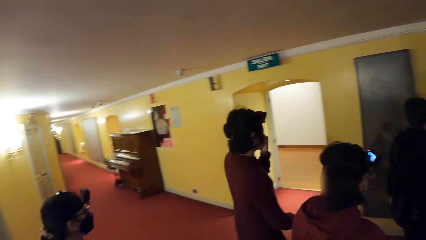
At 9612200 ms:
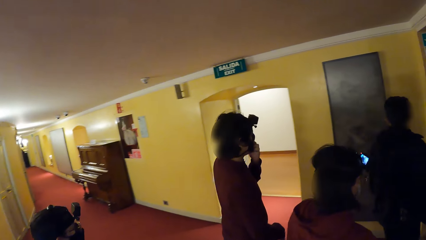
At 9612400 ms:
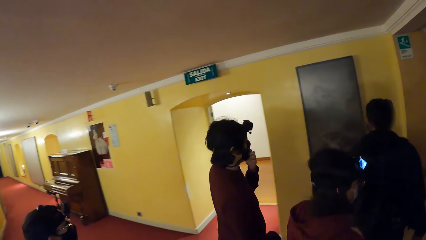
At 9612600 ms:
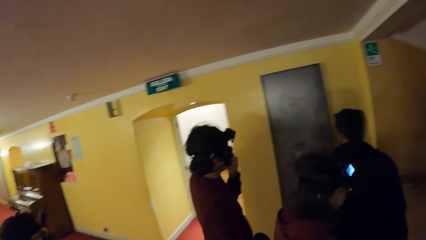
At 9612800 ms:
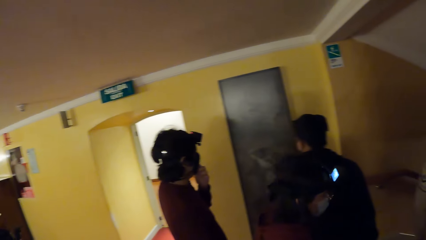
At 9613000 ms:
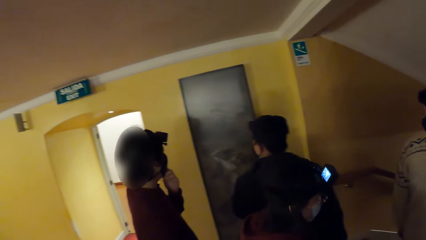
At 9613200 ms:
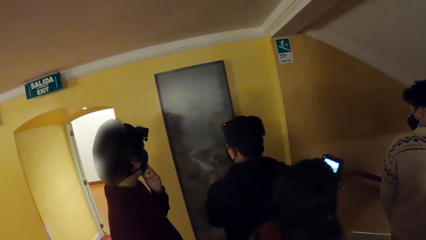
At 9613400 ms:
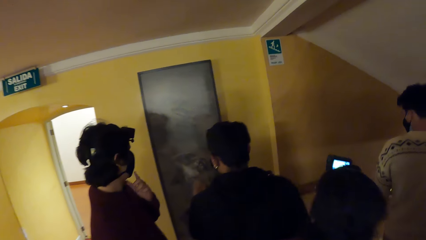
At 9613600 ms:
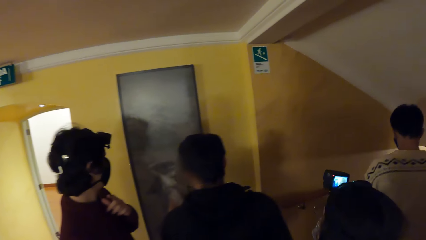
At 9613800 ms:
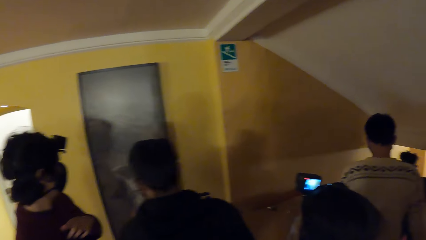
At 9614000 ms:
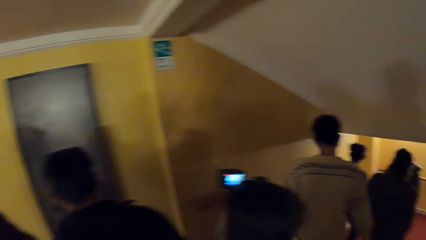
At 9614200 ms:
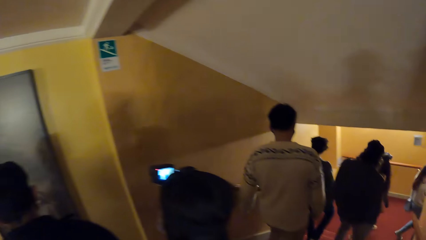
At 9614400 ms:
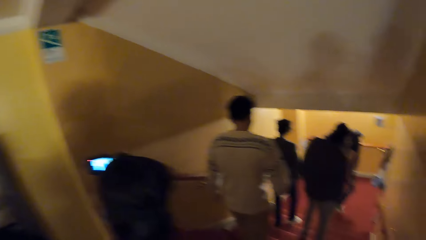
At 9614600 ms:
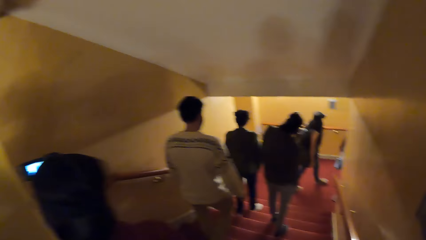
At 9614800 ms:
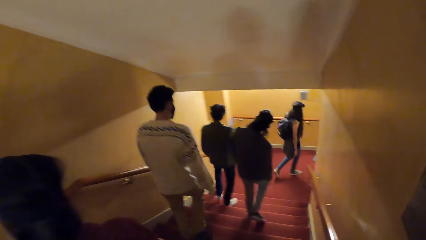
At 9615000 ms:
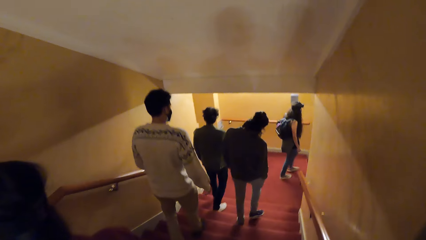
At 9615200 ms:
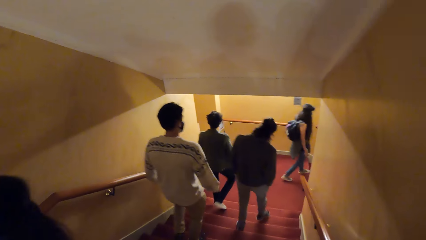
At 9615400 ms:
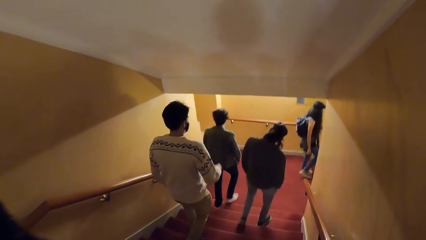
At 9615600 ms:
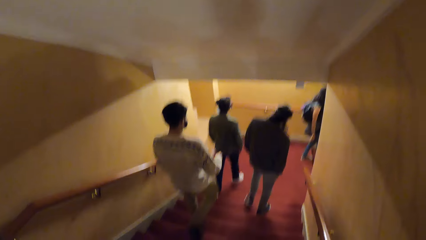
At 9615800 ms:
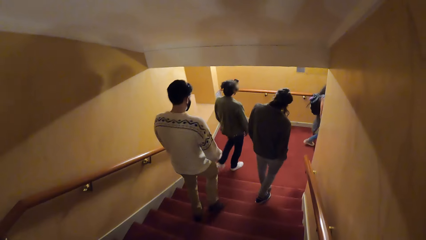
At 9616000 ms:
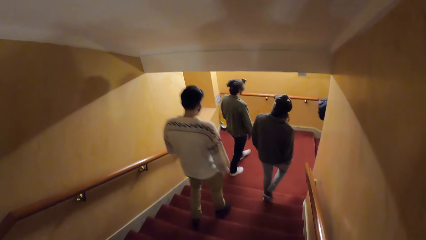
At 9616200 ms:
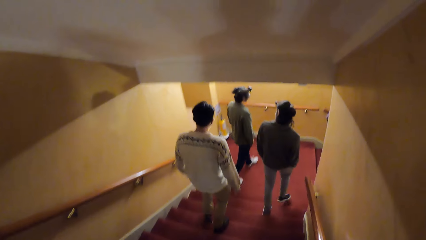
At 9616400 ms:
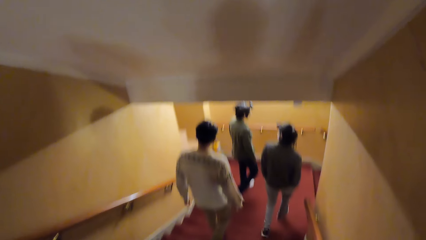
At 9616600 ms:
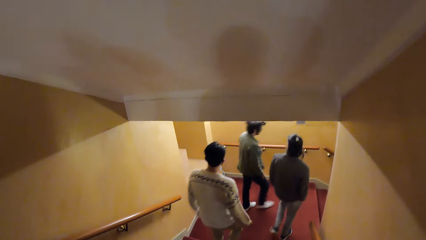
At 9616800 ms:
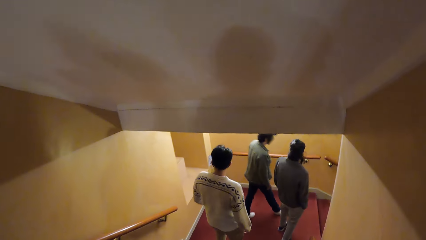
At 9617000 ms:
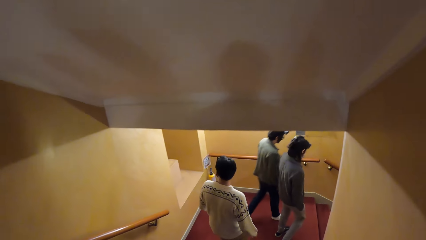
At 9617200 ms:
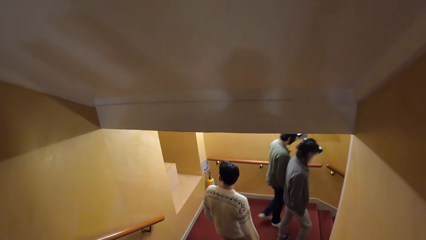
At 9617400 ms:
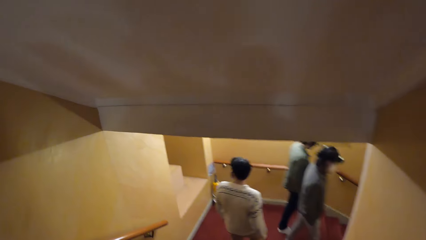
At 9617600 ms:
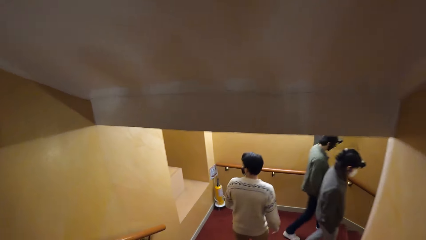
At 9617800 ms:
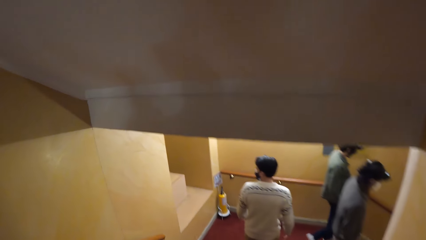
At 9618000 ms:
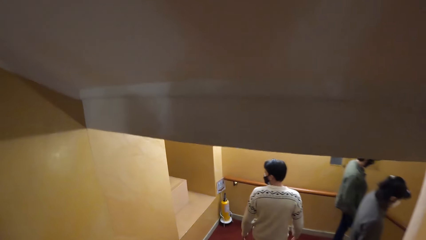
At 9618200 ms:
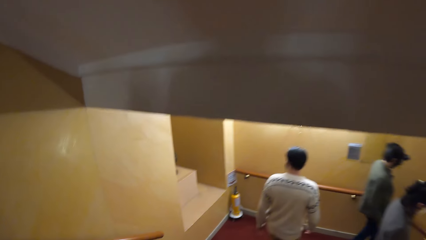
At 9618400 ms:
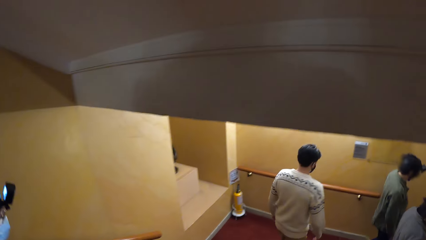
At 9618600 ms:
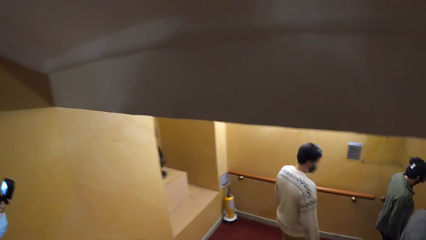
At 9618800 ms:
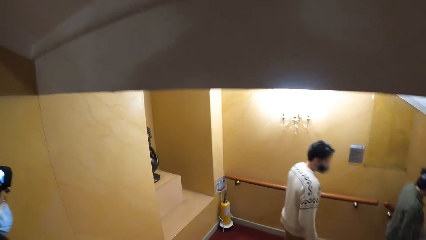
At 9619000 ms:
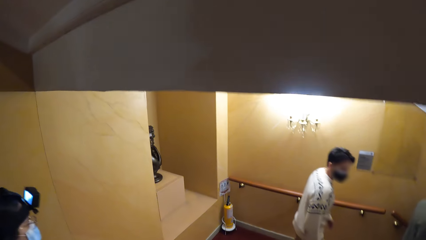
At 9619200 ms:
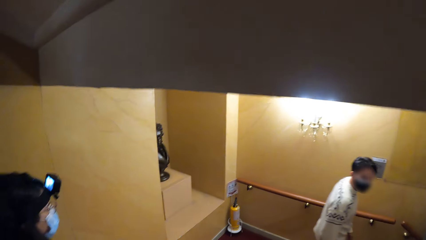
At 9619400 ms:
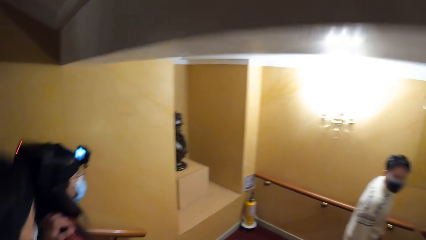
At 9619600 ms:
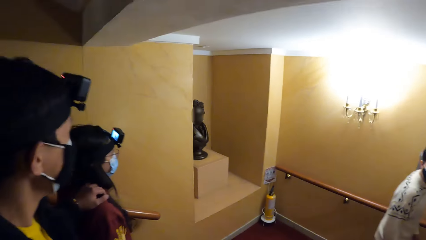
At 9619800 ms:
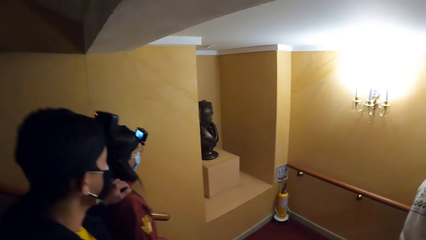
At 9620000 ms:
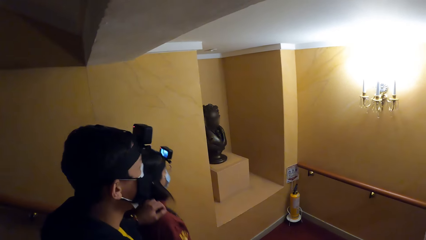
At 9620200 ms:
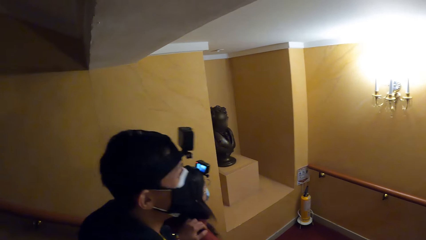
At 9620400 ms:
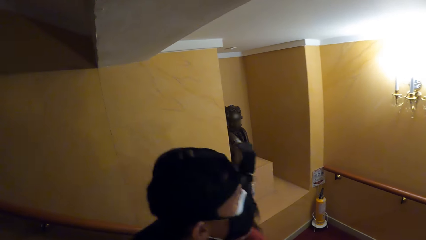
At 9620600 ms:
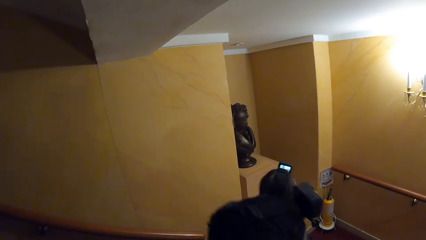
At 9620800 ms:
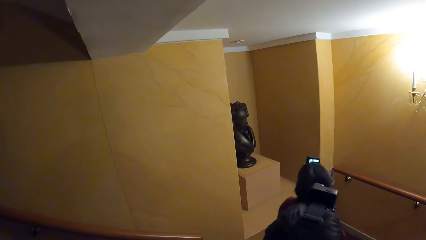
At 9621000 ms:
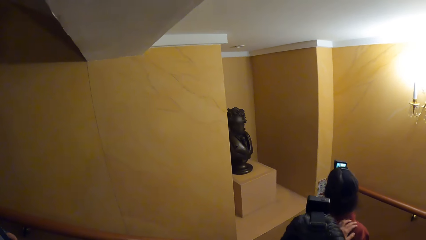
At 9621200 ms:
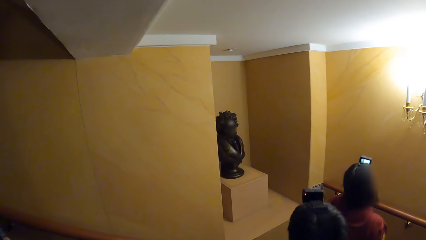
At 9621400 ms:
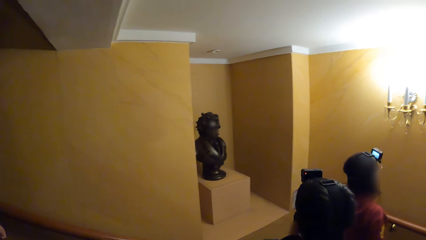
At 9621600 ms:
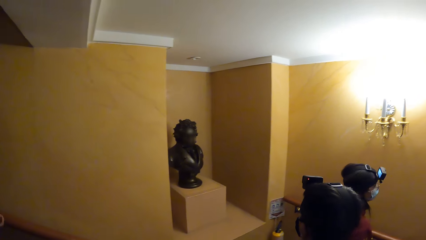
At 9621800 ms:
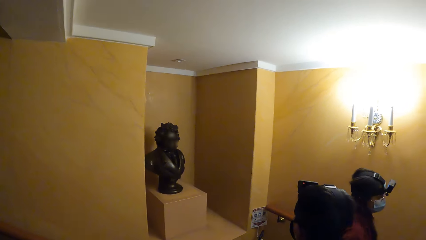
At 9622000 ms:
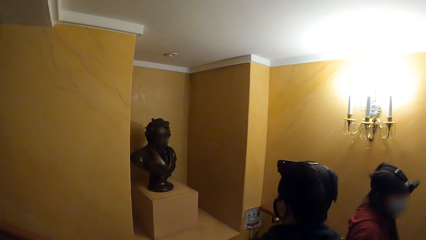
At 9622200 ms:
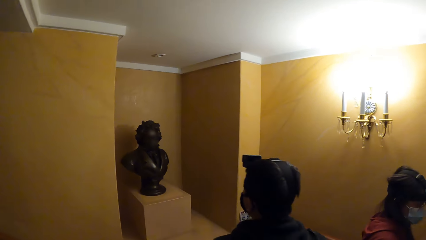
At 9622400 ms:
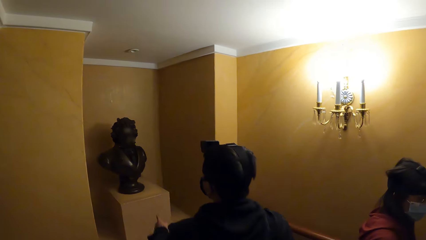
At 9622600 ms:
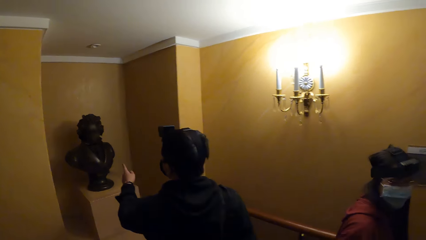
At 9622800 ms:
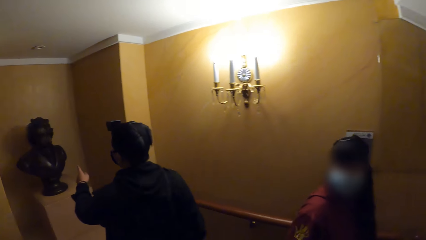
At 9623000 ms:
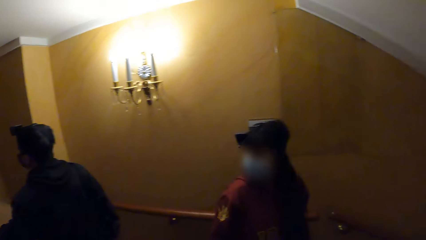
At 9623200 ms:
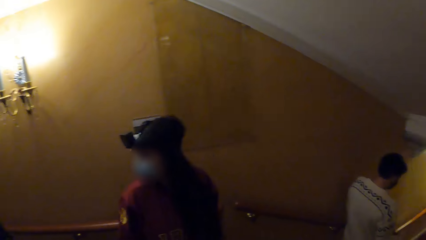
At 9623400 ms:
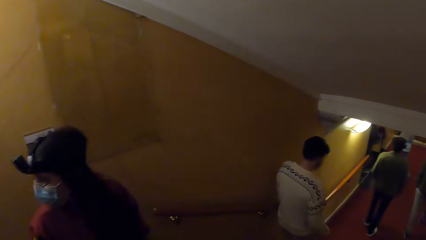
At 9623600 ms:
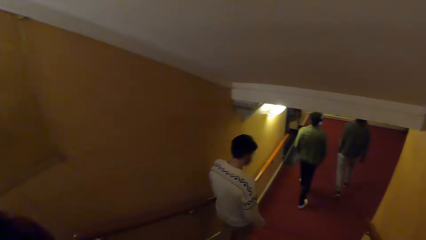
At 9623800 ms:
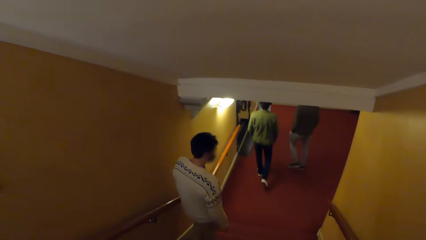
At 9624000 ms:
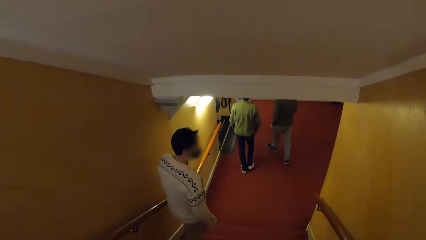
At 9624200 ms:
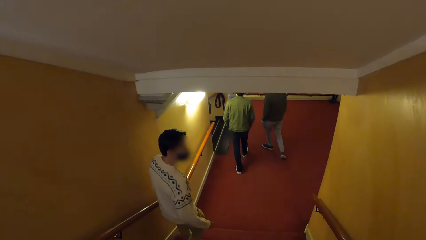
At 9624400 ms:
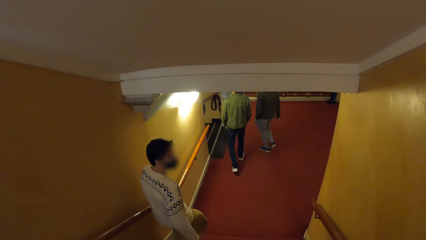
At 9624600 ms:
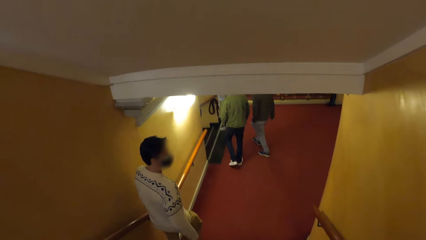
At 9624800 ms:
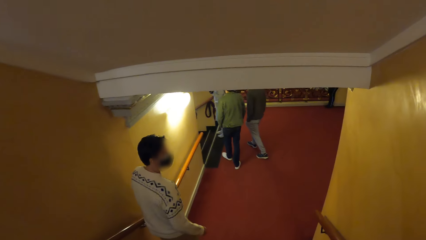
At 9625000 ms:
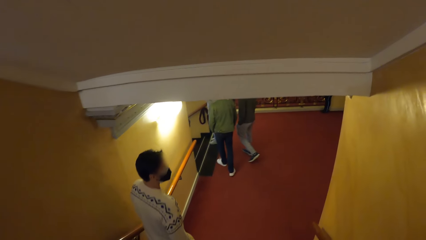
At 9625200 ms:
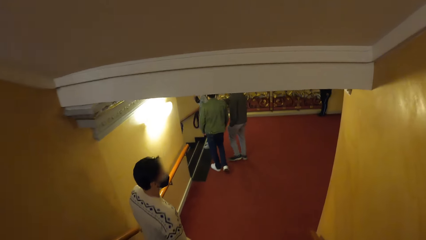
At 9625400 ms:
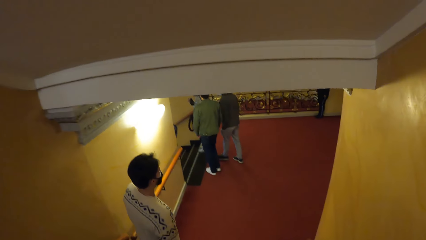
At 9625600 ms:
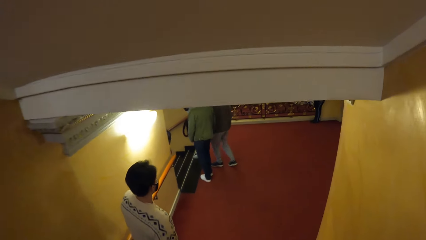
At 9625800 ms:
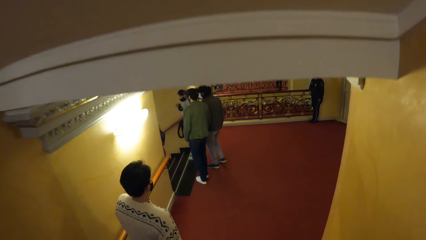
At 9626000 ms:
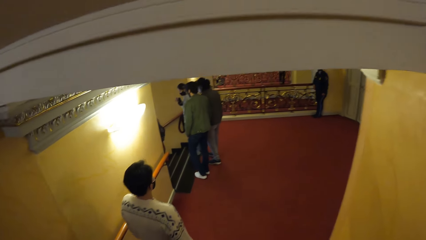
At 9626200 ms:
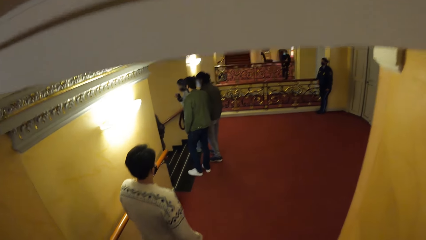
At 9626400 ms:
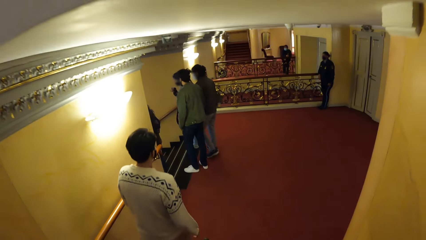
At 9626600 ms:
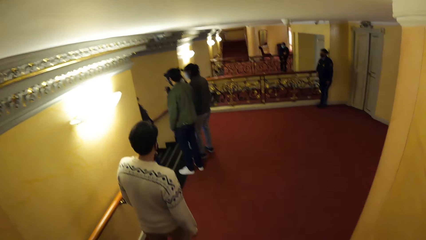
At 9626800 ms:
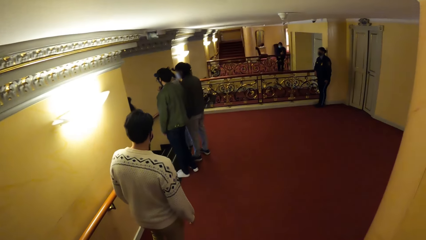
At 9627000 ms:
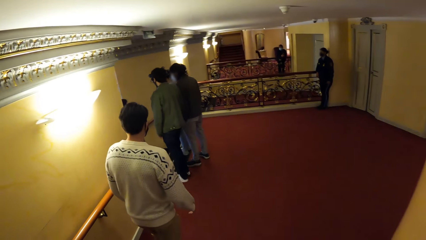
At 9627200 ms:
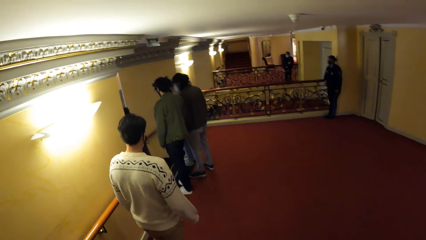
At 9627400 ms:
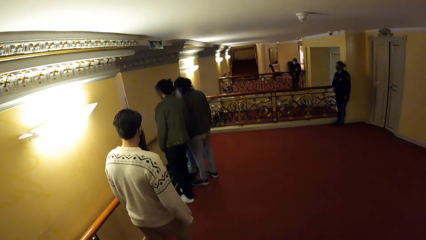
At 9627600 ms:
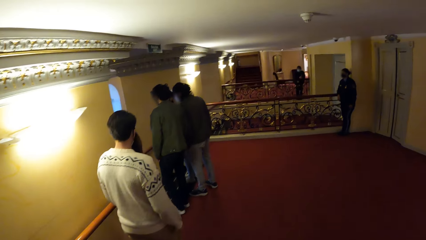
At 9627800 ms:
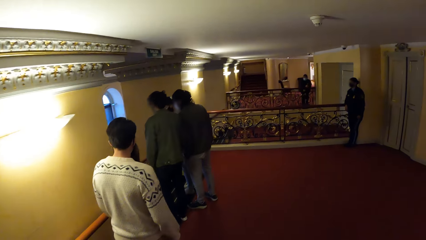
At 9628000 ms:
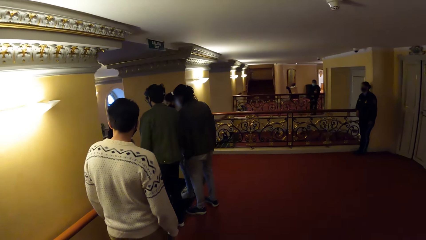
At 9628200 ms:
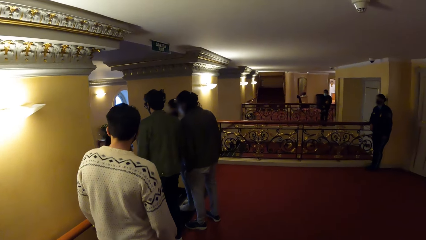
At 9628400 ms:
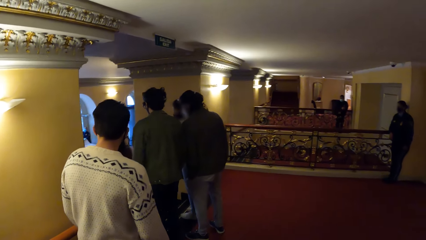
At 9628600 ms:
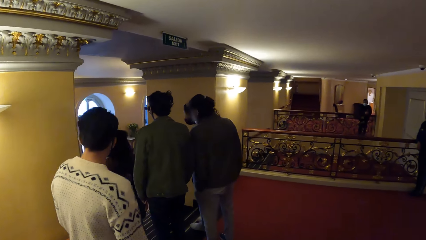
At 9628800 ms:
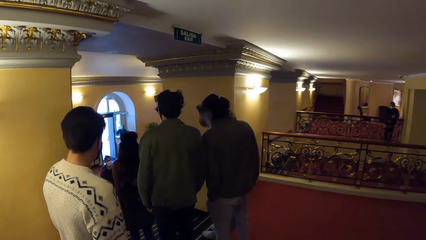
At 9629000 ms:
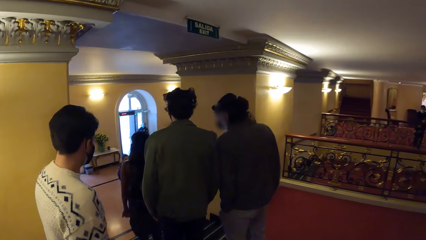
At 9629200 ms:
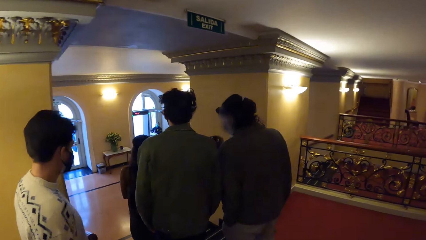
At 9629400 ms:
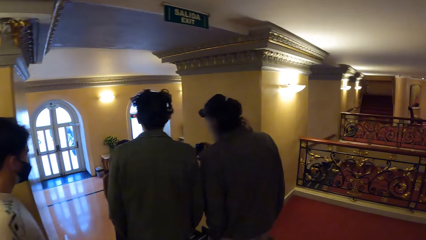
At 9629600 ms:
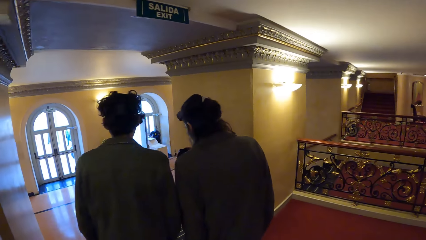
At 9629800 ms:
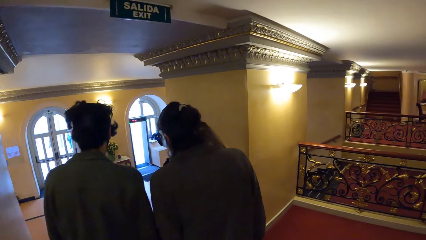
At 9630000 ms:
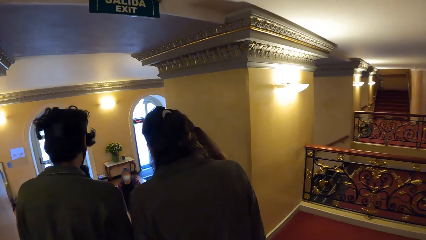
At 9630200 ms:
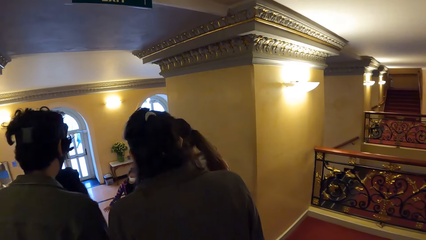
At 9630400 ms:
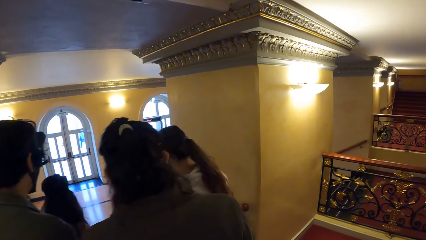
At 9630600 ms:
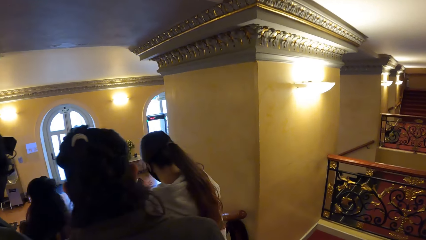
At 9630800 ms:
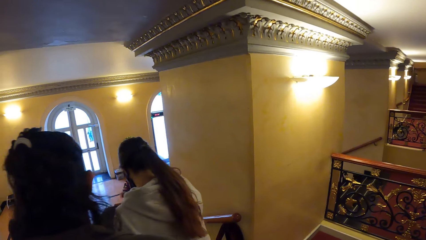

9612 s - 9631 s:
The camera wearer walks down the stairs. They walk around.
